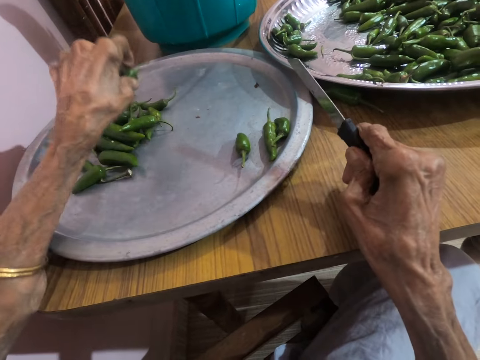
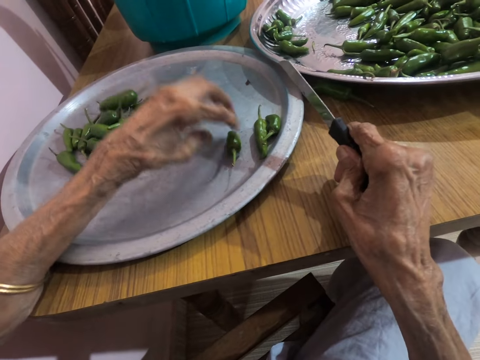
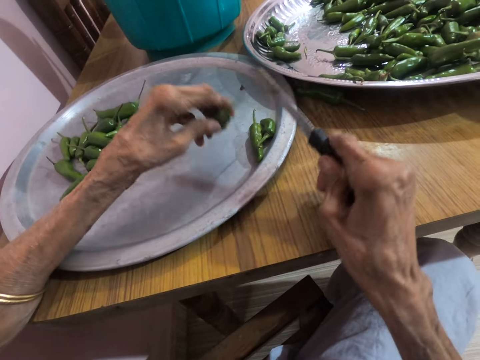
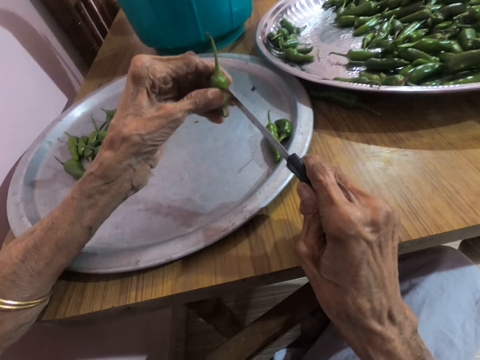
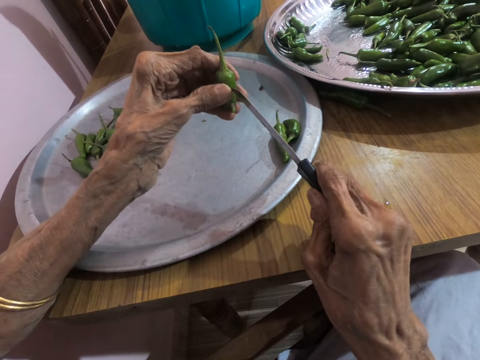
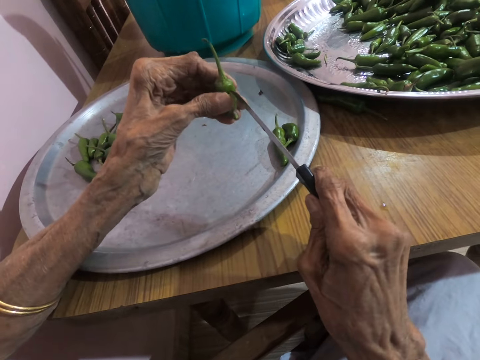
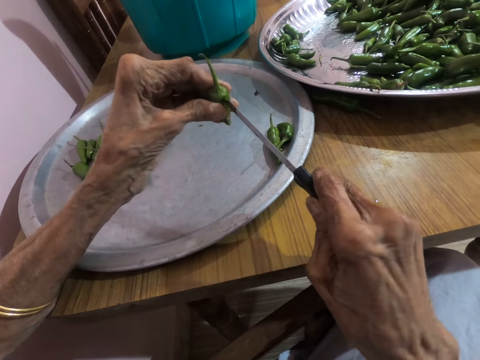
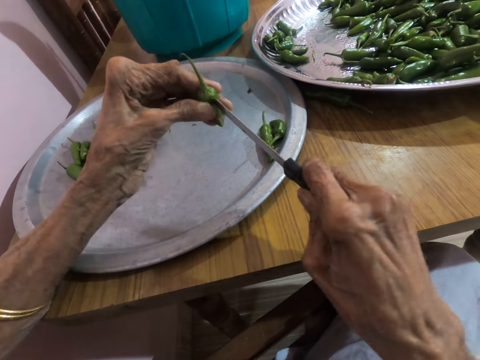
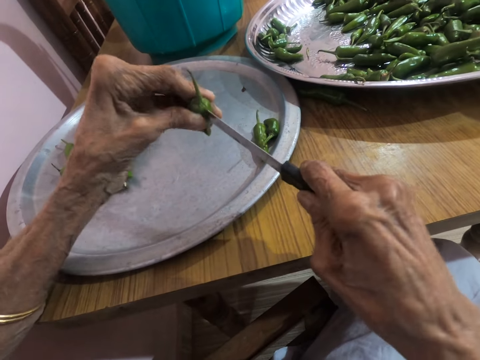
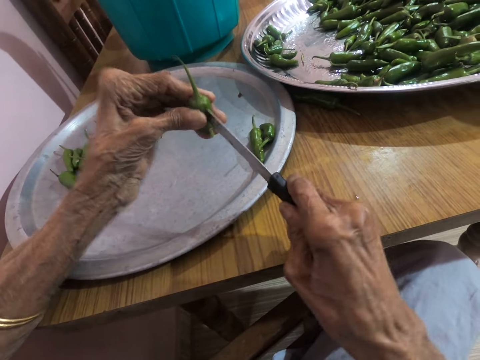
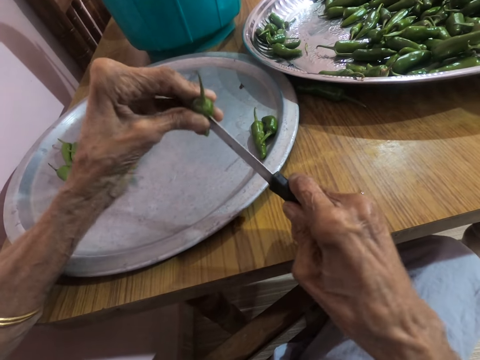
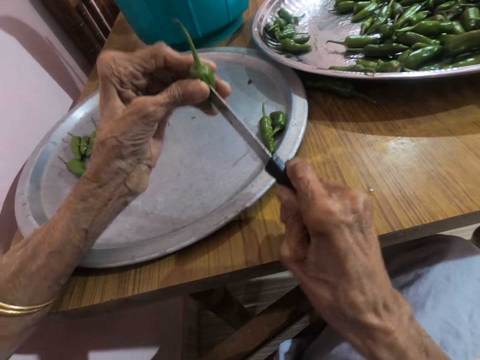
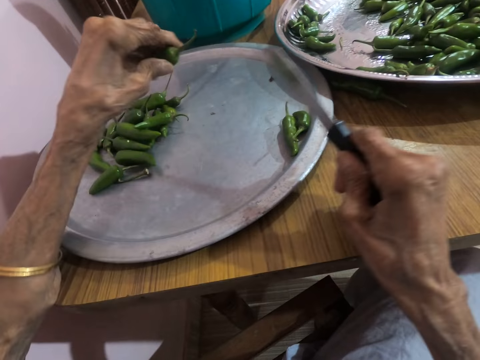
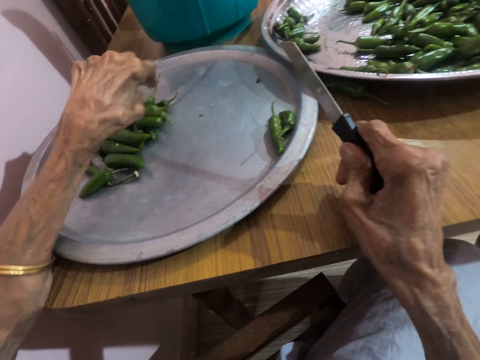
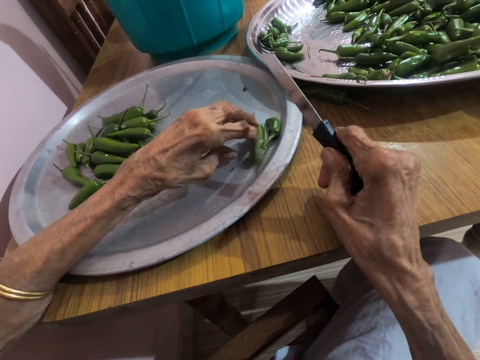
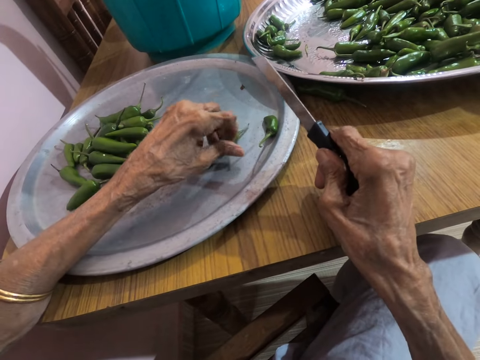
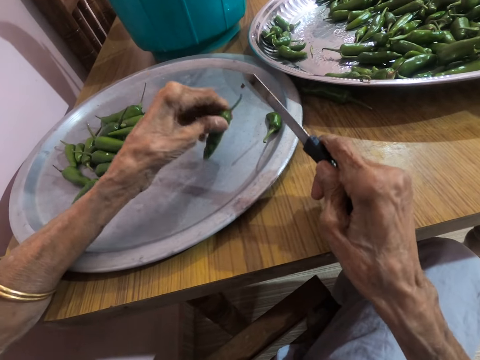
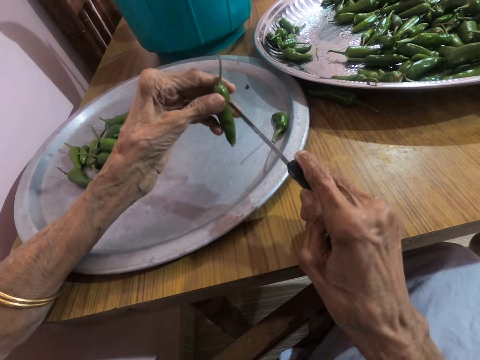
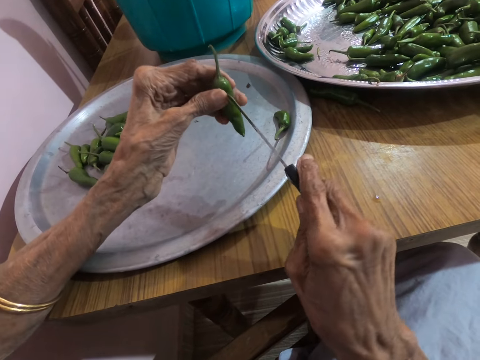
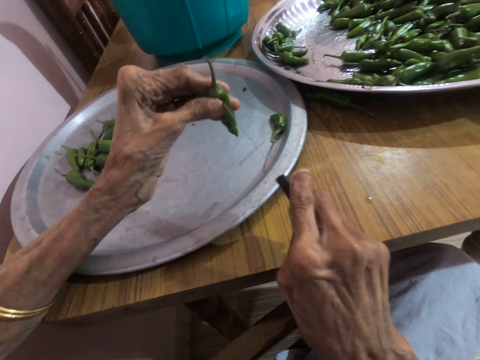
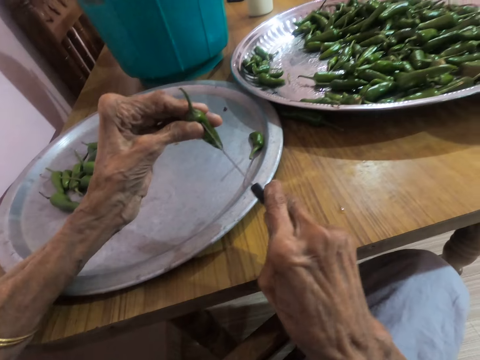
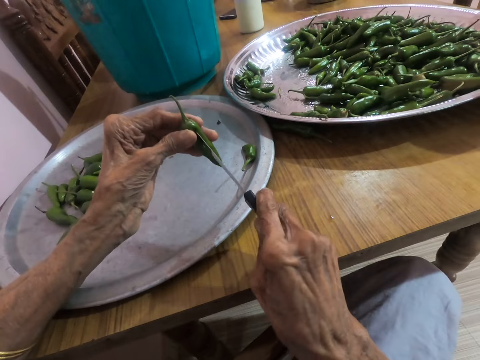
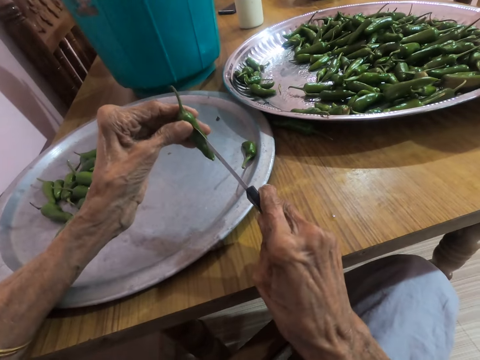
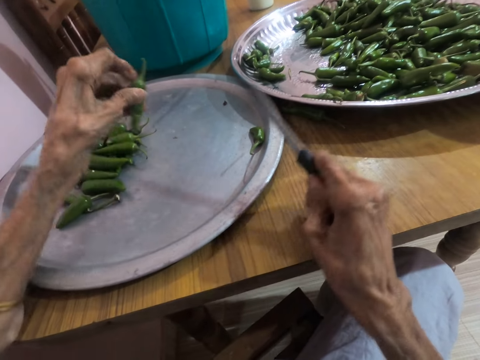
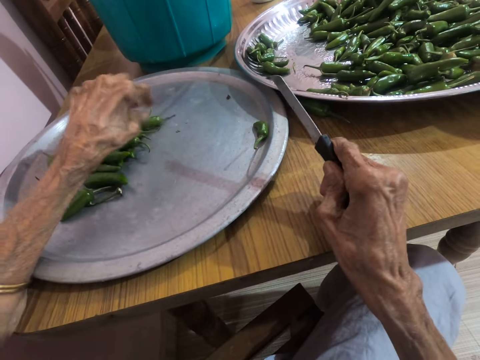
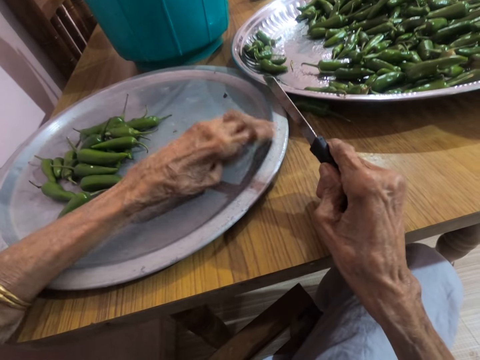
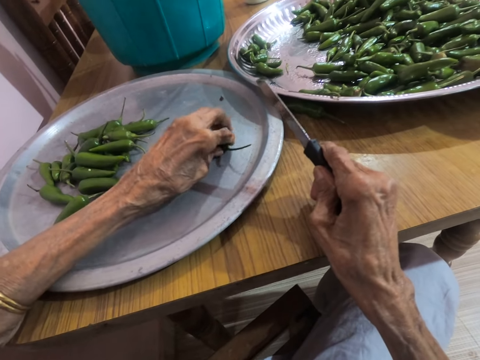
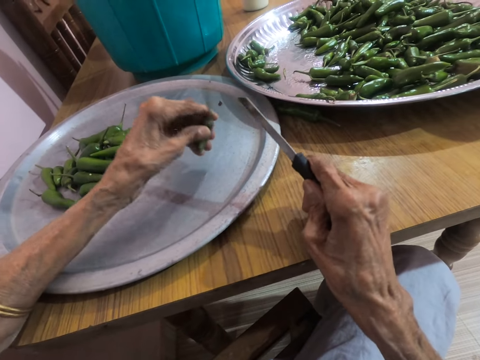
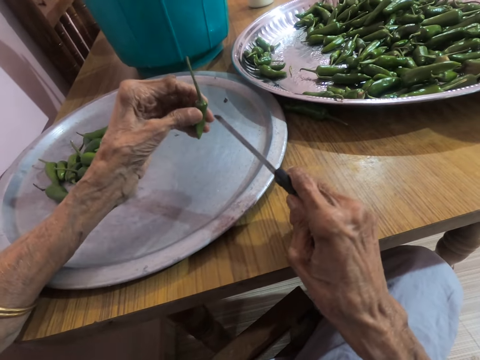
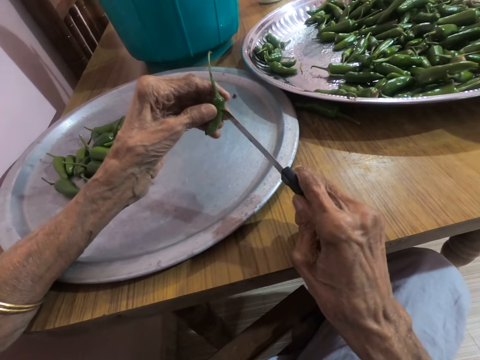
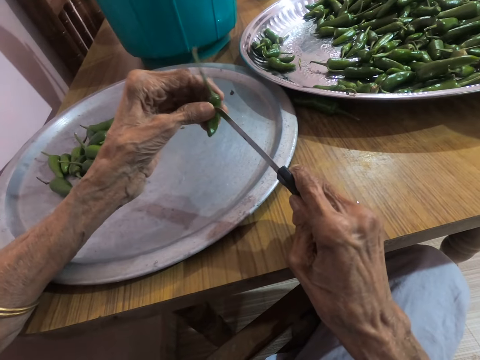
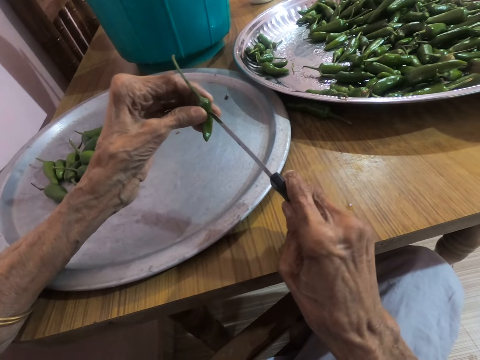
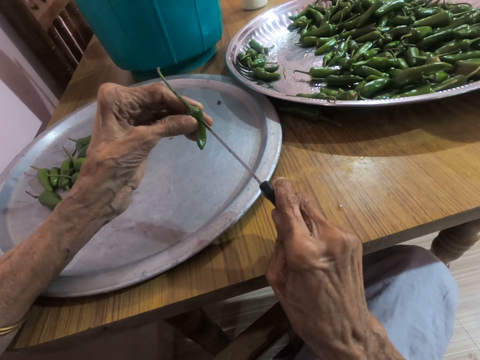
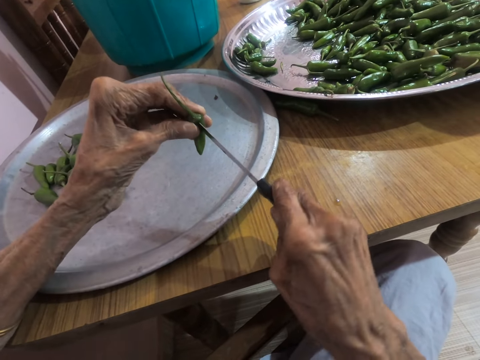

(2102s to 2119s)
The camera wearer puts the green chili on the tray. They pick the green chili. They cut the chili using a knife. They put the green chili on the tray. They pick the green chili. They cut the chili using the knife. They put the green chili on the tray. They talk to a woman.

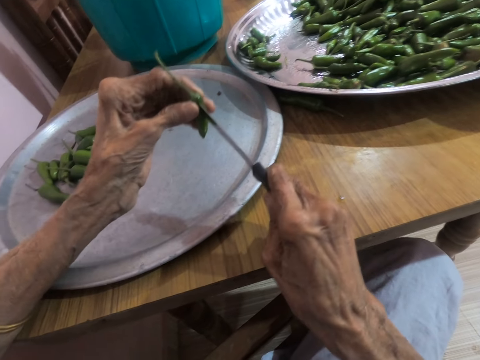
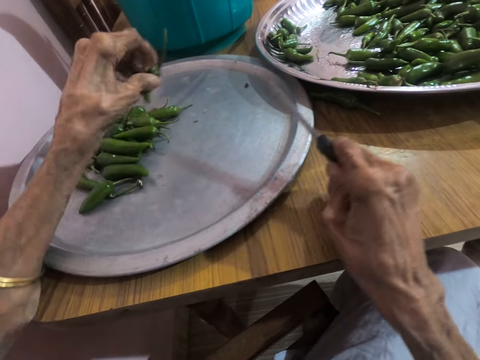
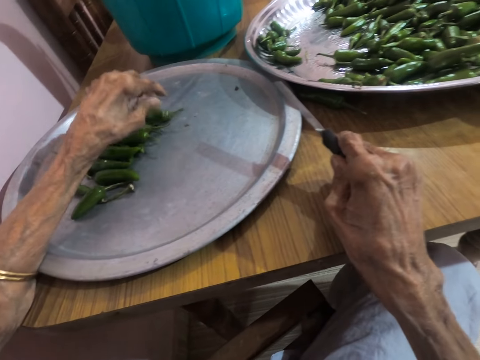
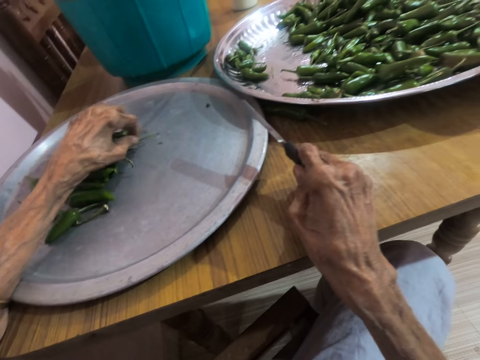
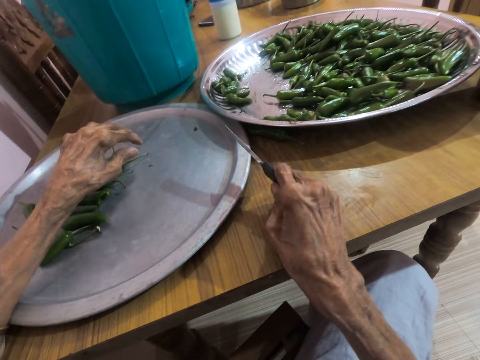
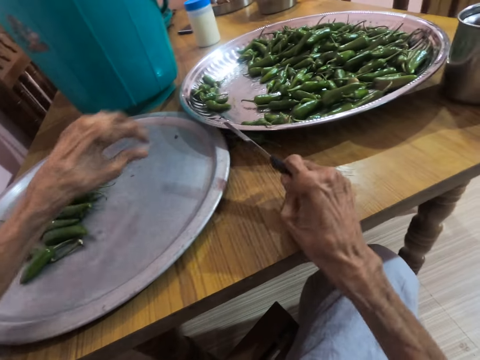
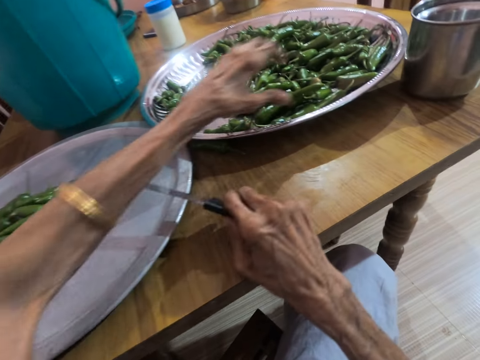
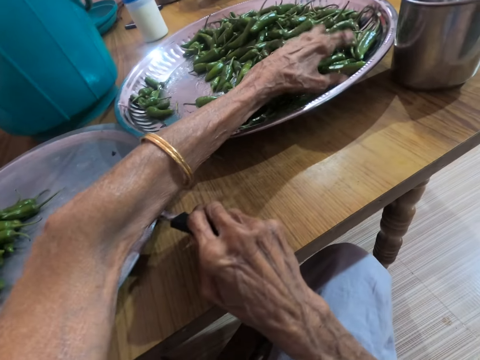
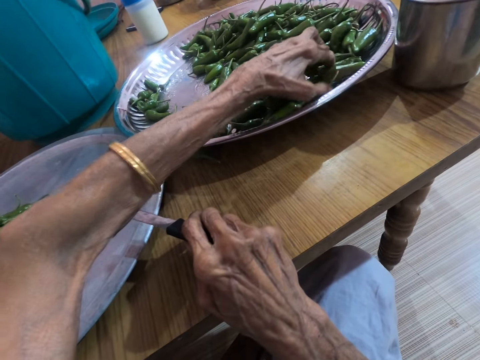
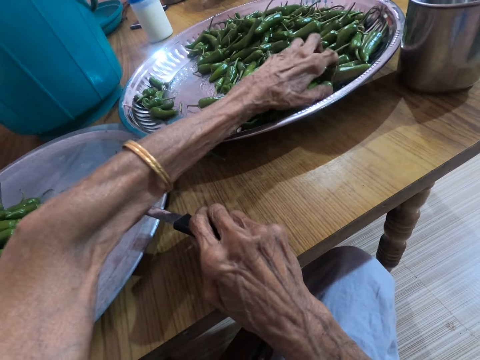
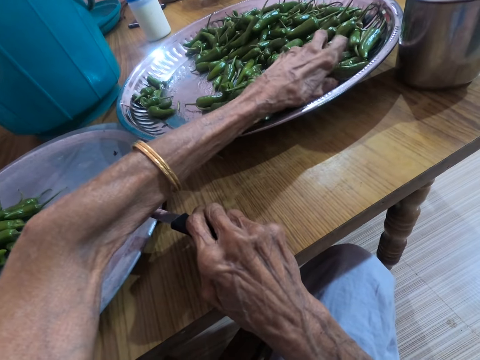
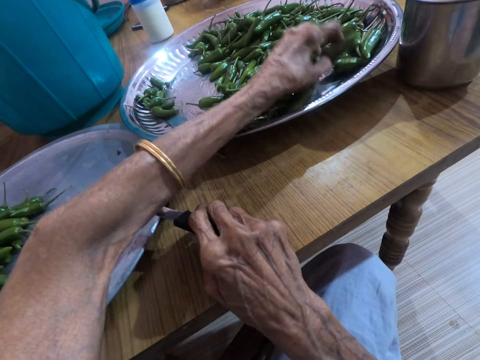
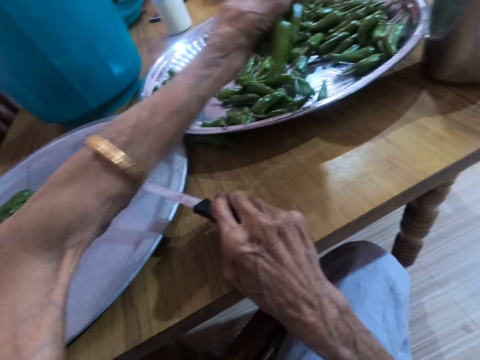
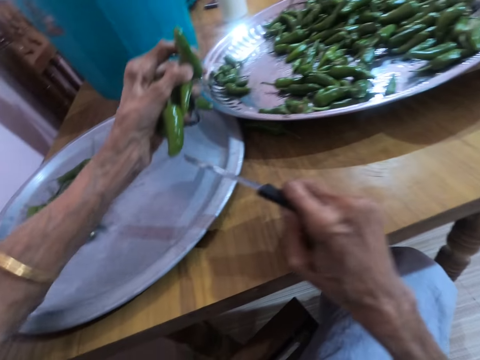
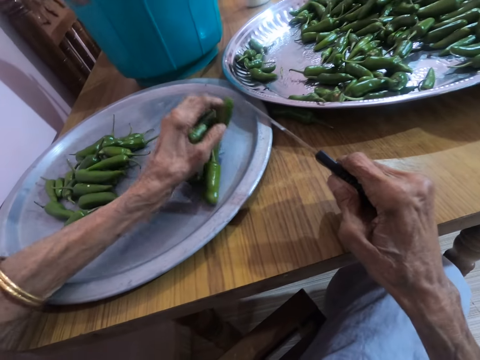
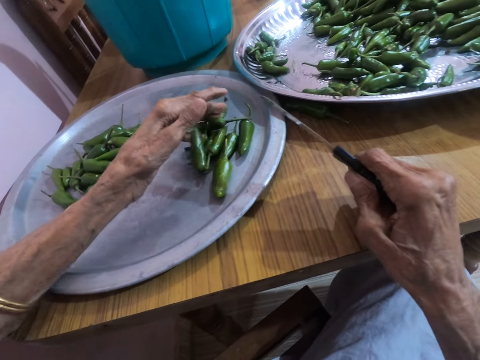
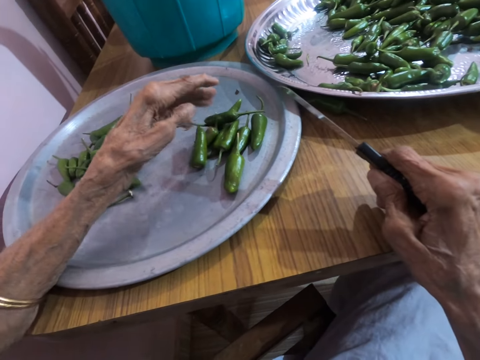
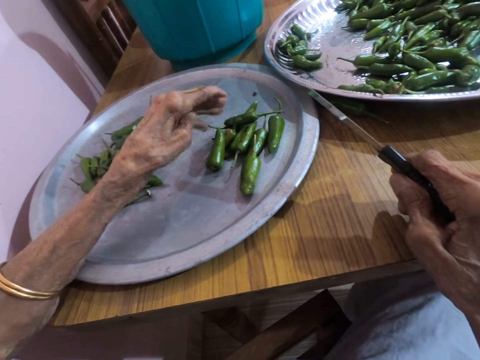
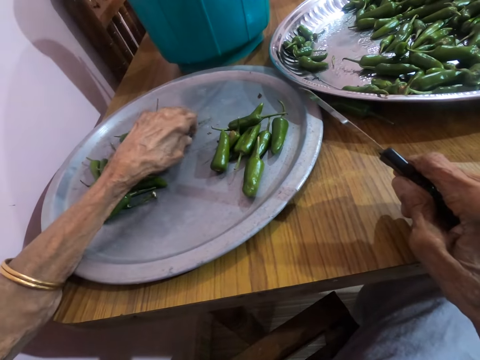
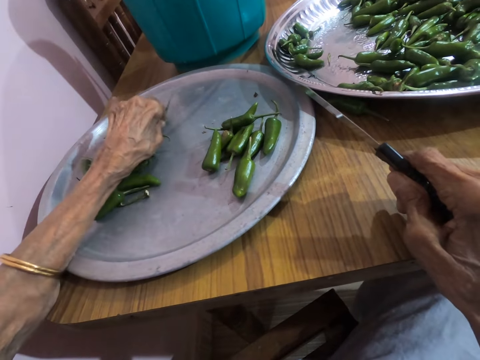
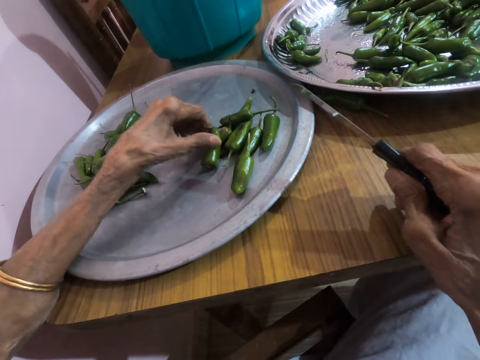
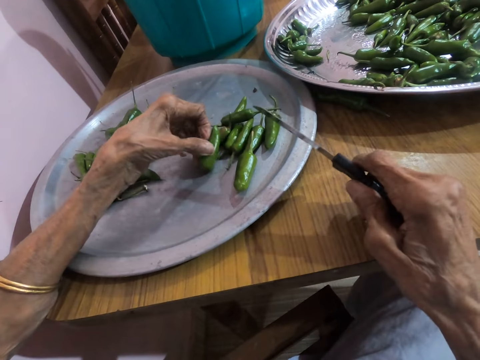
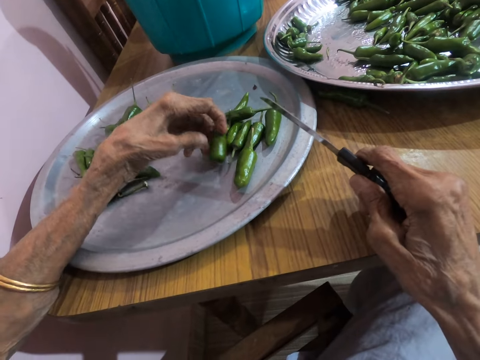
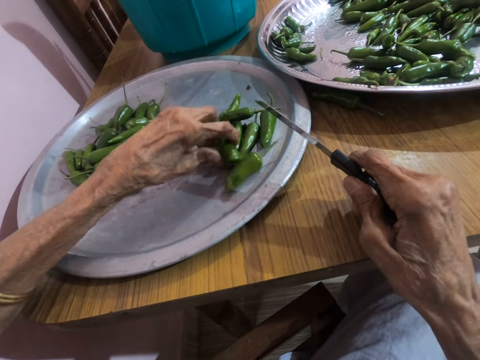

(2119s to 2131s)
A woman talks to the camera wearer. The camera wearer talks to the woman. They place the green chilies on the tray. They move the chilies.
